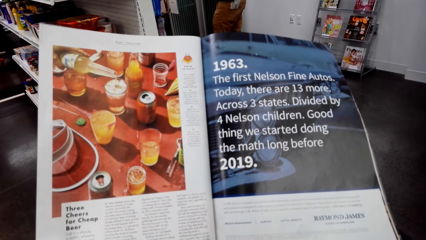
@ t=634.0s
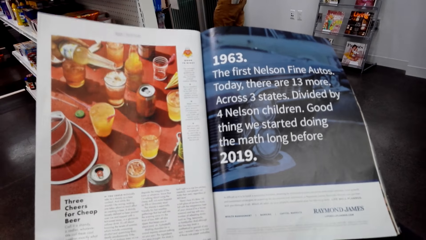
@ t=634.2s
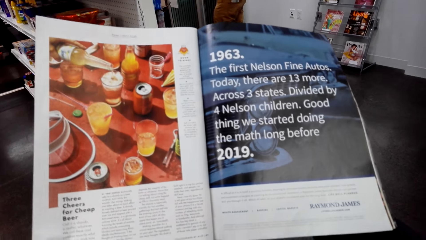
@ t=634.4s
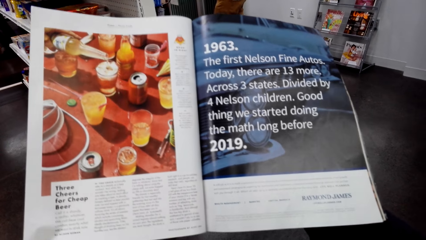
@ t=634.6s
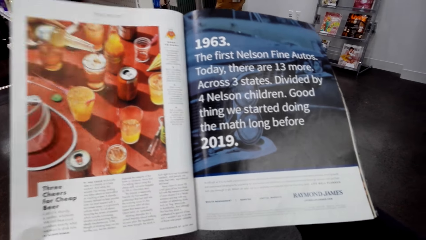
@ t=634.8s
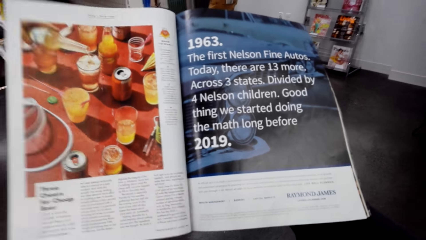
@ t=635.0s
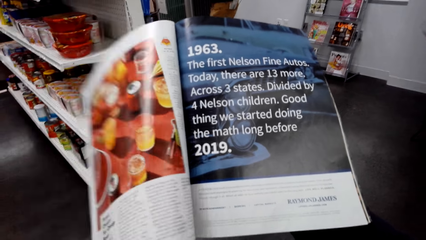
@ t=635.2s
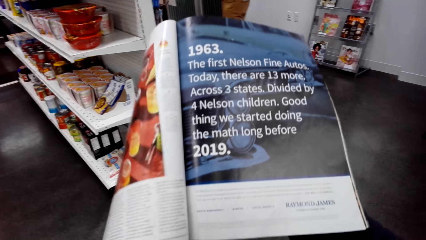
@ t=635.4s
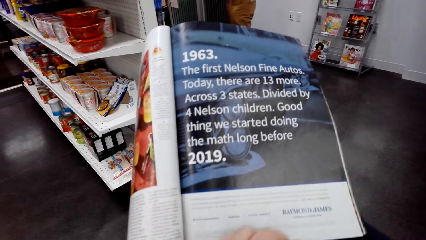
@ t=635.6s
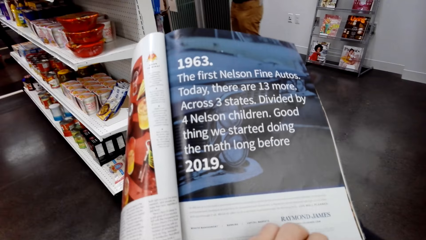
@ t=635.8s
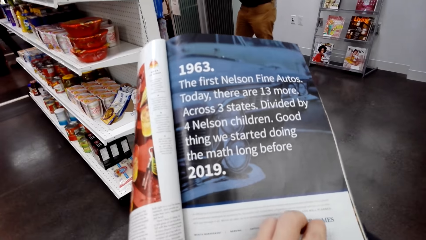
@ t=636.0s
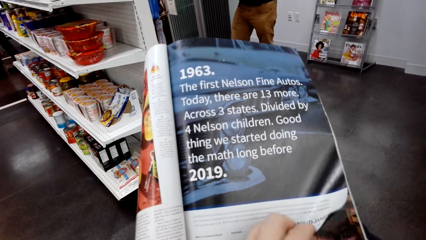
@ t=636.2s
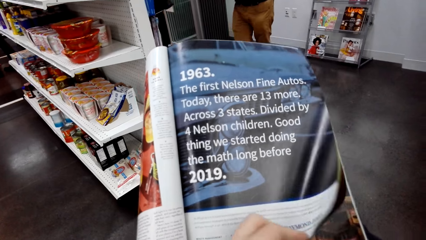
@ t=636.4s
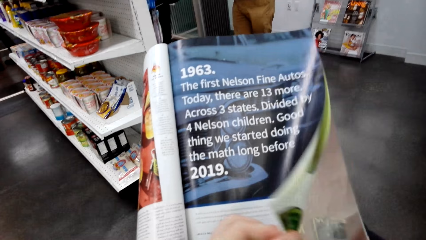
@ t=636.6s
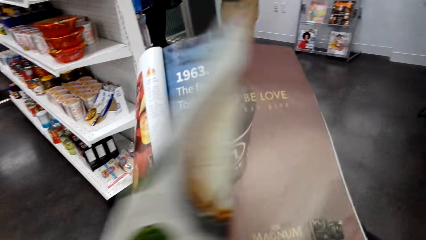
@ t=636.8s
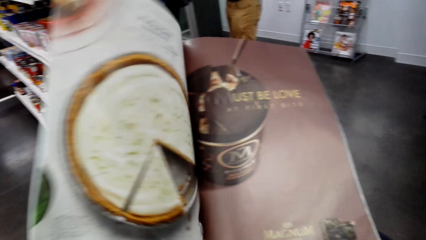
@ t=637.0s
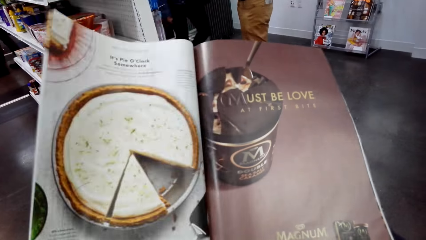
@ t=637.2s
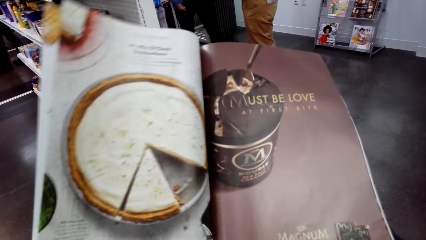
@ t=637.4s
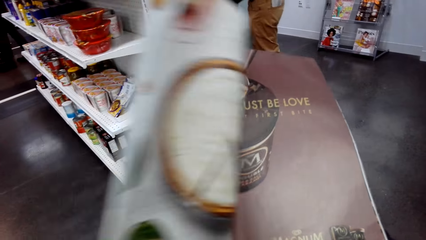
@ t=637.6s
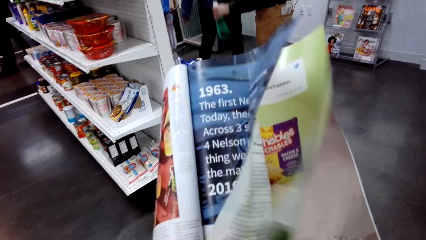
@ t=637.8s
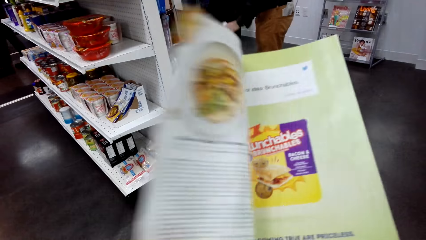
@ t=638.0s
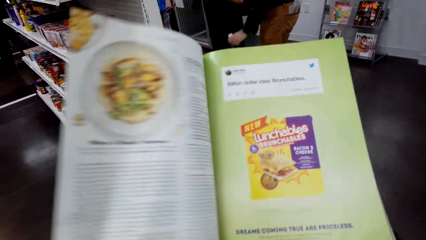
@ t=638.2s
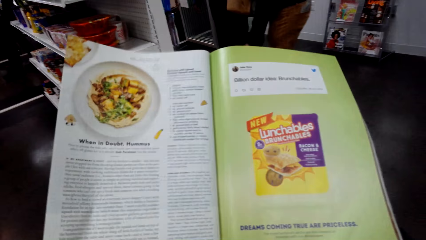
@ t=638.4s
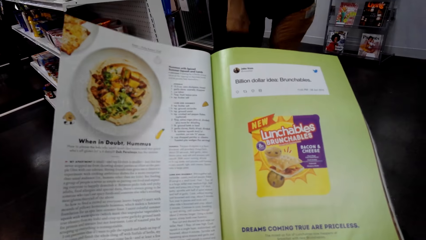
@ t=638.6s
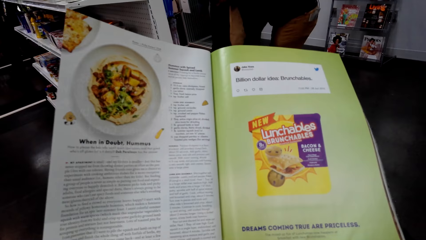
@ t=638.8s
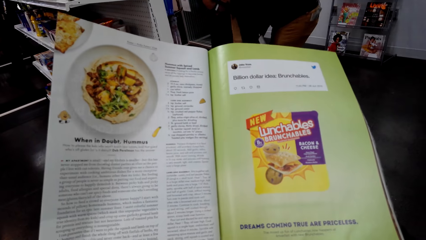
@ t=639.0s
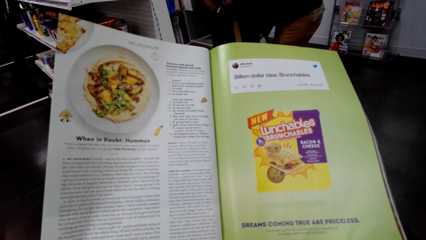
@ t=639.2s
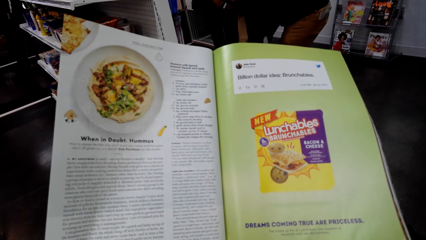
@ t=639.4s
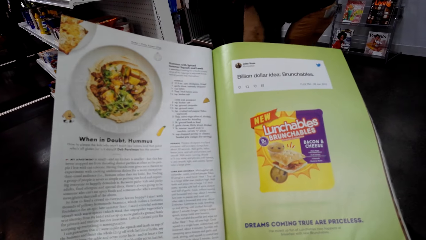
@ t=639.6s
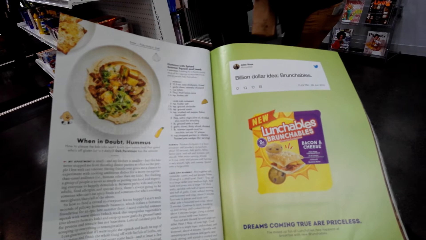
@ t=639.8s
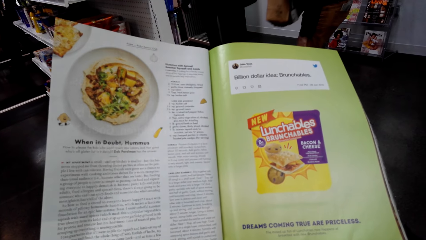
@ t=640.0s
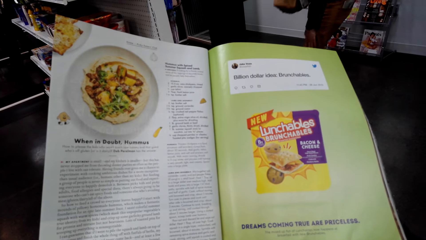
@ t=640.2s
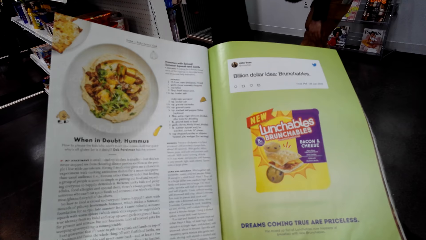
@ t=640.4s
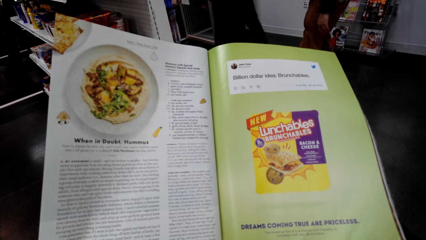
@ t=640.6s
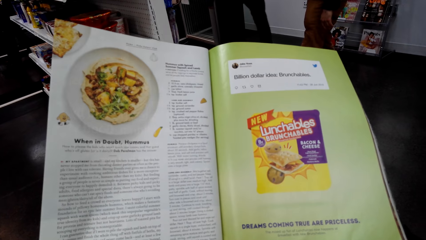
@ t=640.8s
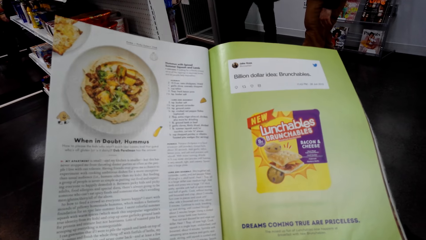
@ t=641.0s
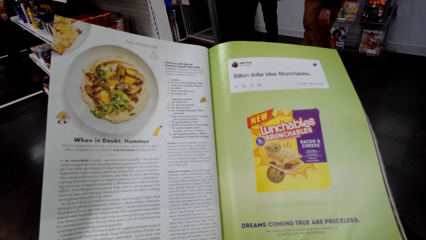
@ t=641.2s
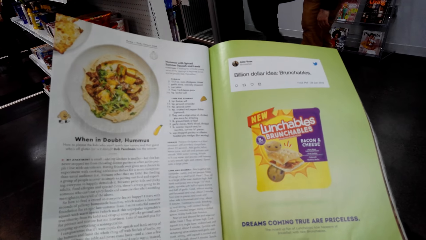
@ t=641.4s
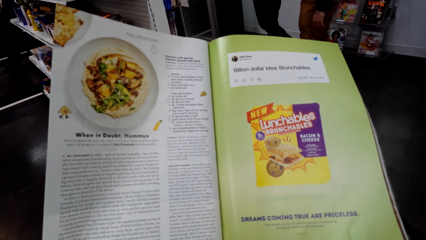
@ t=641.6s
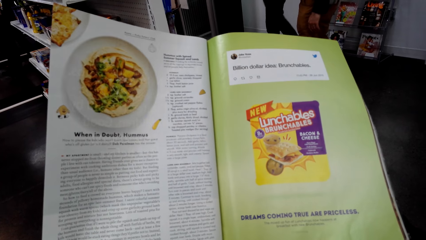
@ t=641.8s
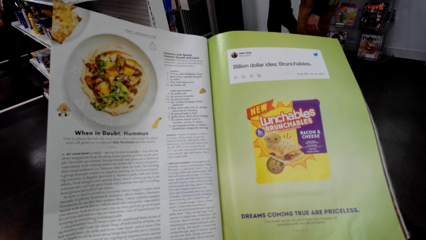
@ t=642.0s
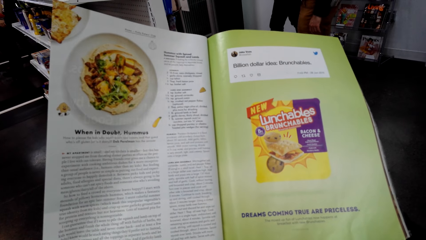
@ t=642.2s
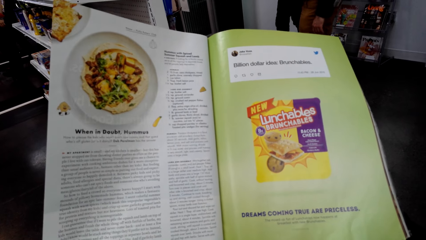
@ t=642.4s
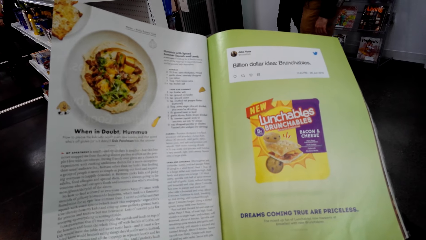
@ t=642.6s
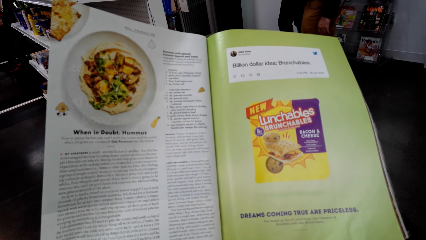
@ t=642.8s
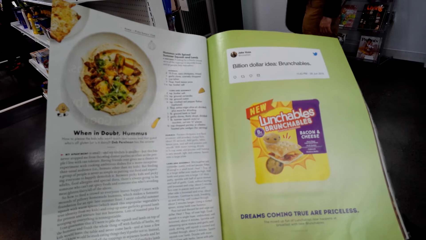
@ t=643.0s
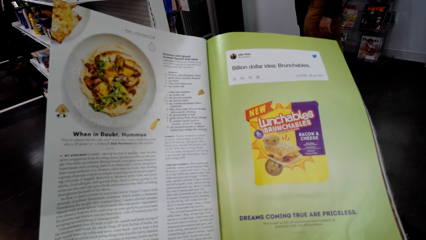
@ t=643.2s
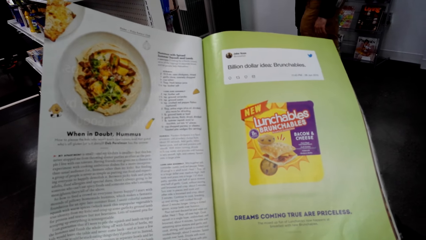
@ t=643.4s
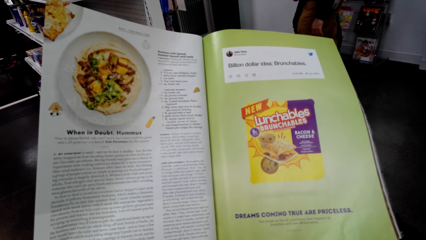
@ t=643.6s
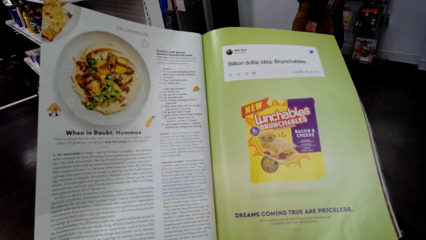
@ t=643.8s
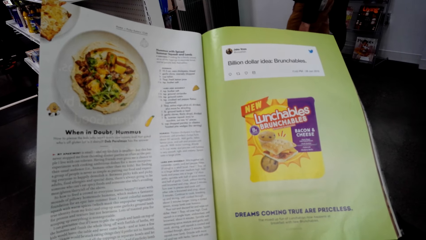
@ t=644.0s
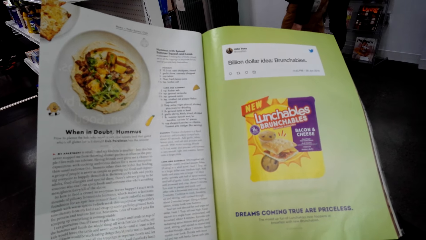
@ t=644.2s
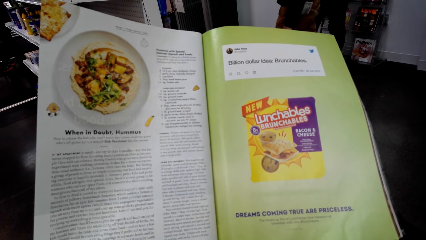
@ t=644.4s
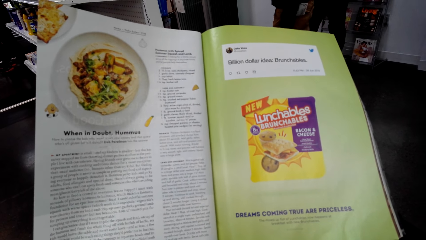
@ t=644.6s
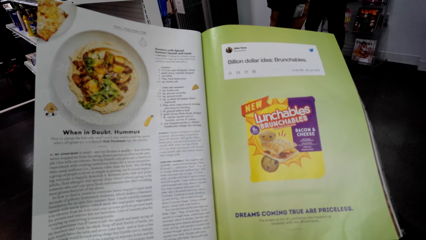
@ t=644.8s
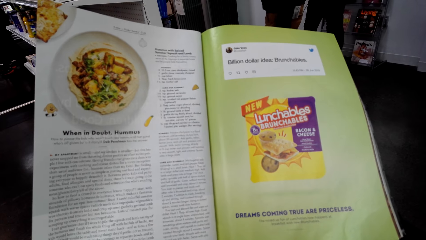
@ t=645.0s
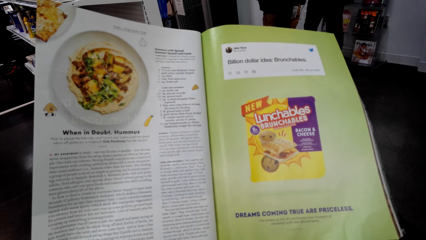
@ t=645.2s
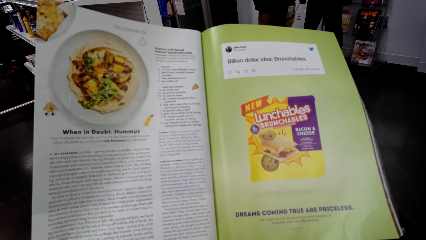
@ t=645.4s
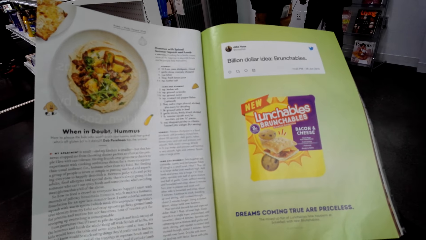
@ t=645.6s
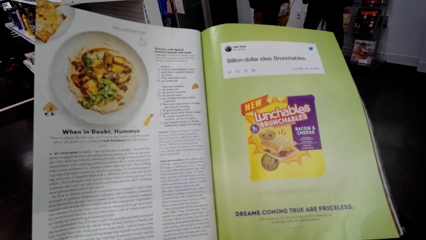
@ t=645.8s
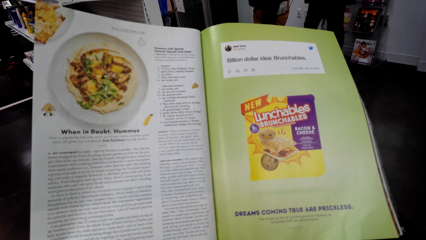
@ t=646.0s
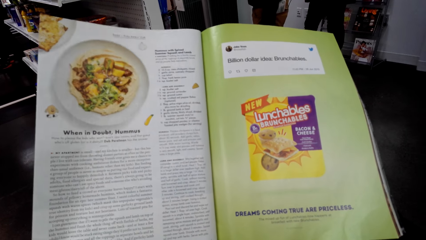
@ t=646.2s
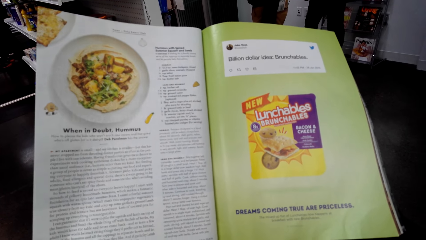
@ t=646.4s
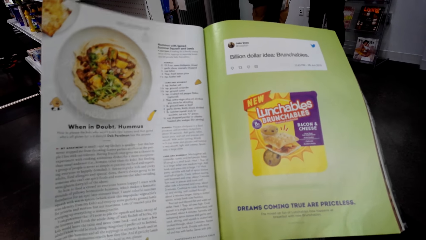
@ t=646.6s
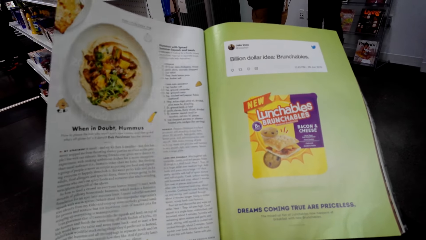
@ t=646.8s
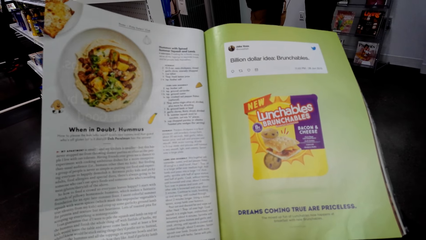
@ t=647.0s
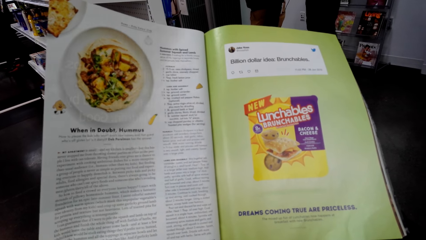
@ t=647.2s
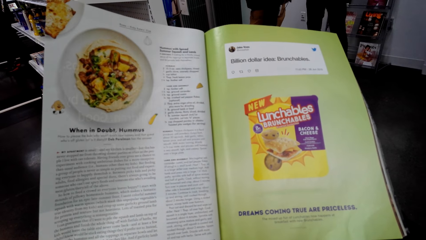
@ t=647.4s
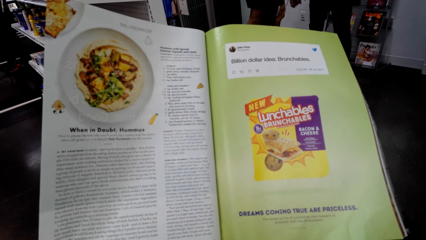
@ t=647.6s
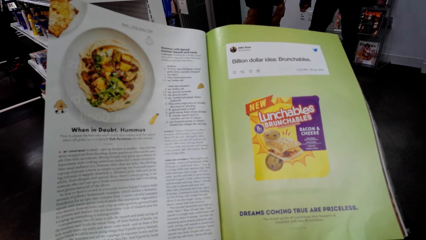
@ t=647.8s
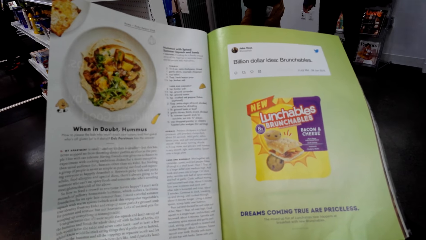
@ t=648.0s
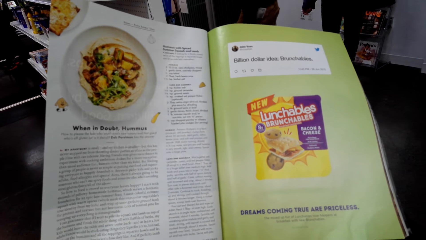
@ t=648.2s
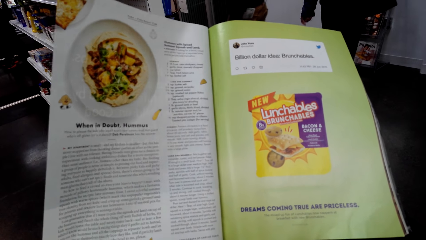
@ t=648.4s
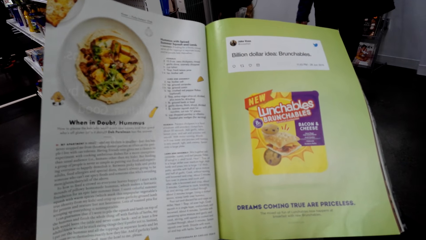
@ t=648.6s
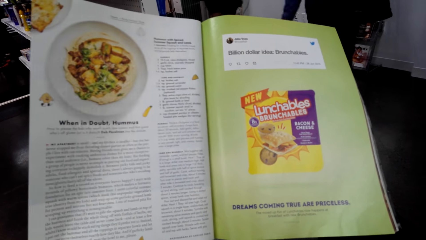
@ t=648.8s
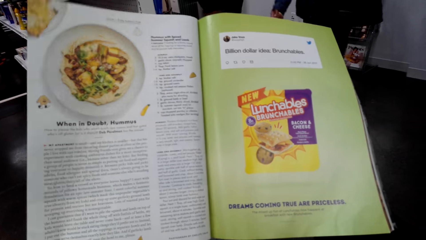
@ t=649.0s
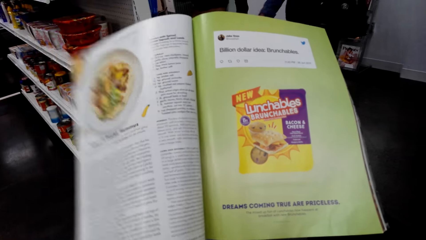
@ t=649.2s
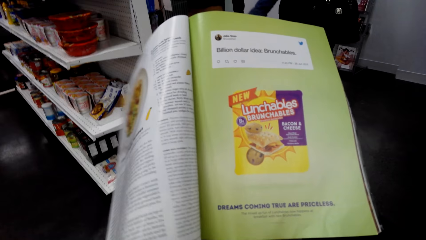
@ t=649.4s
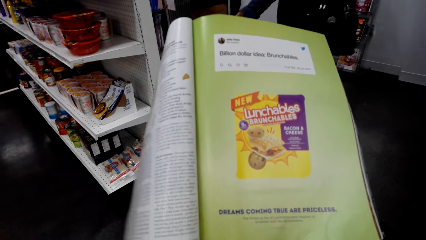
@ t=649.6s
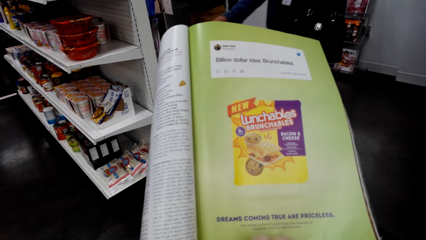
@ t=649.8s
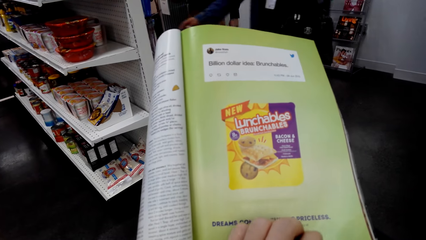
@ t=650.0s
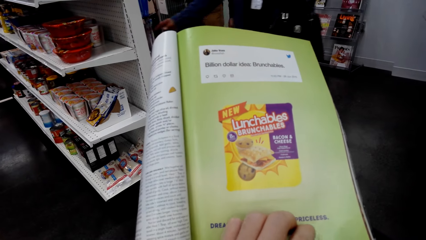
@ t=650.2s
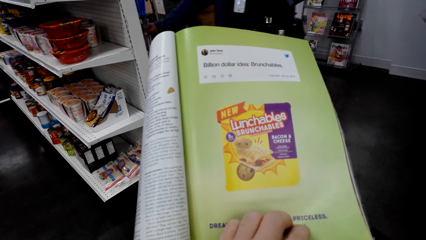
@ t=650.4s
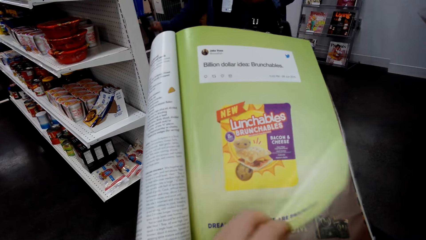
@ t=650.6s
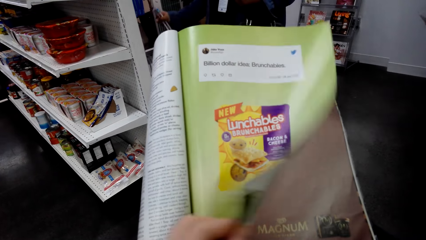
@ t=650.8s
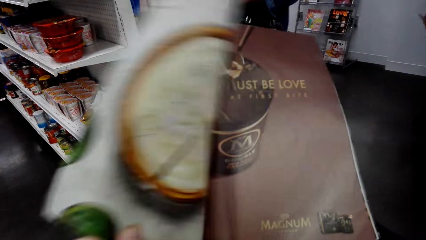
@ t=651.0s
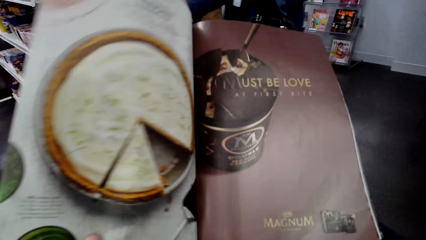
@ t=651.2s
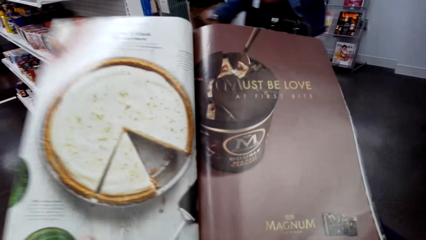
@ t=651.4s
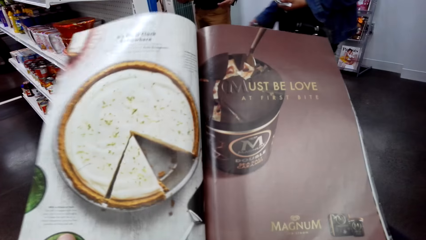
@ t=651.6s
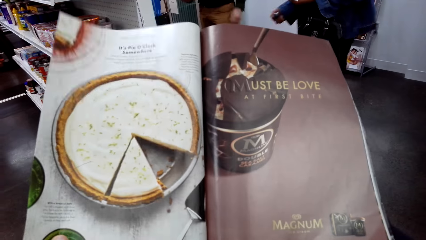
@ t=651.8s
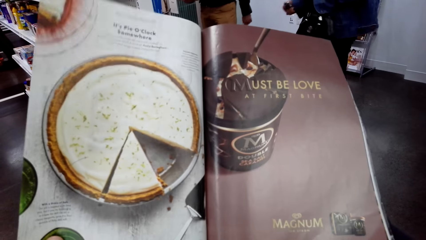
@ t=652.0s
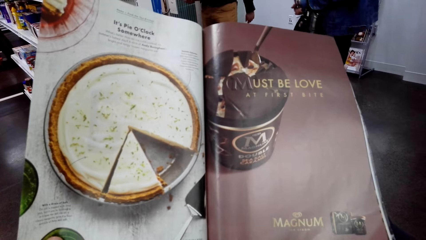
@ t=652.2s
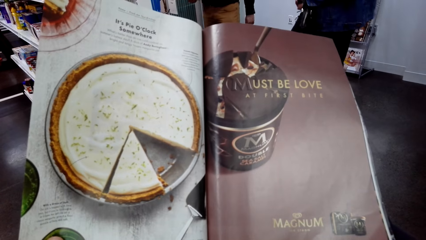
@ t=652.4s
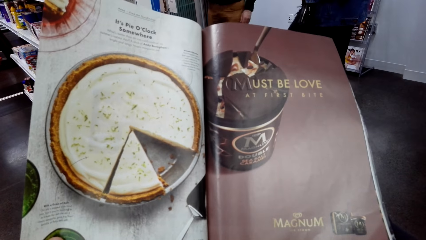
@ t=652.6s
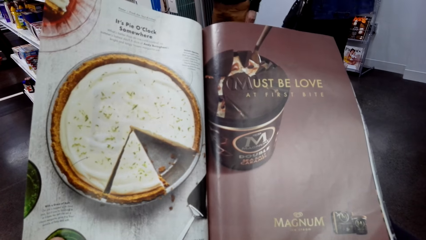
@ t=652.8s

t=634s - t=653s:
The camera wearer opens a page in the booklet brochure. A man bends. The camera wearer looks at the open page of the booklet brochure. Another man walks around. The other man picks something from the store shelf. The camera wearer opens a page in the booklet brochure. They look at the open page of the booklet brochure.
